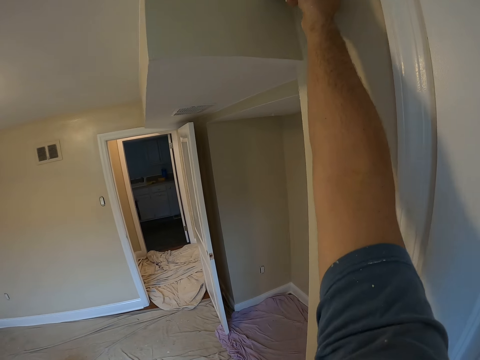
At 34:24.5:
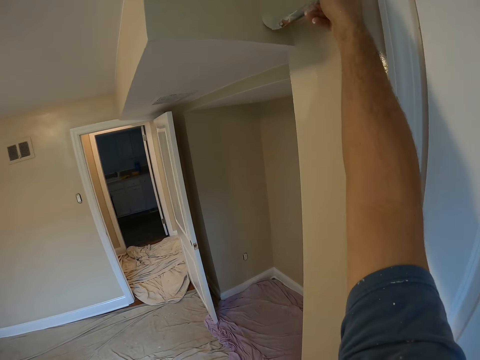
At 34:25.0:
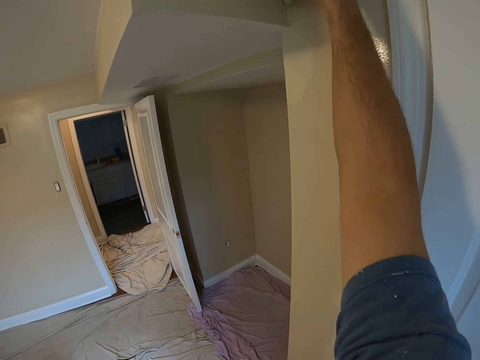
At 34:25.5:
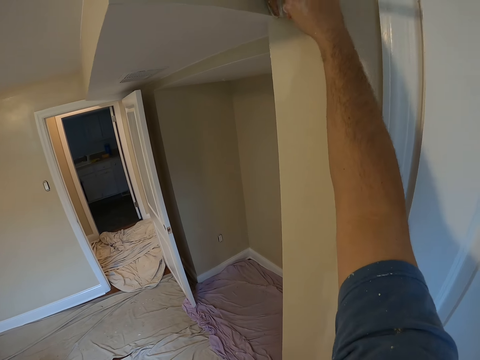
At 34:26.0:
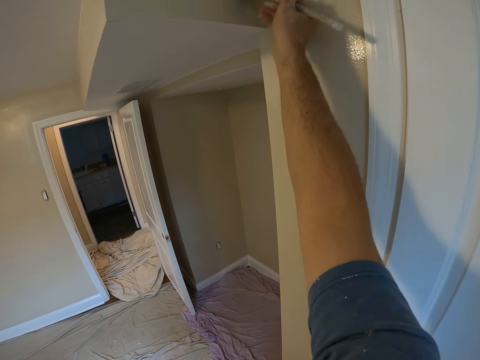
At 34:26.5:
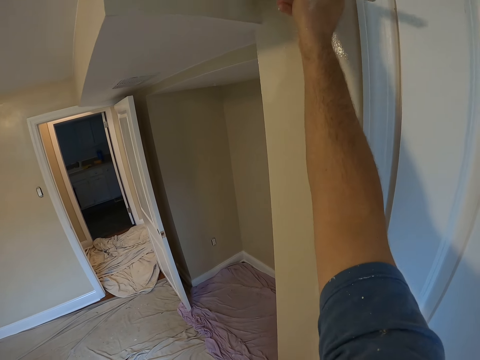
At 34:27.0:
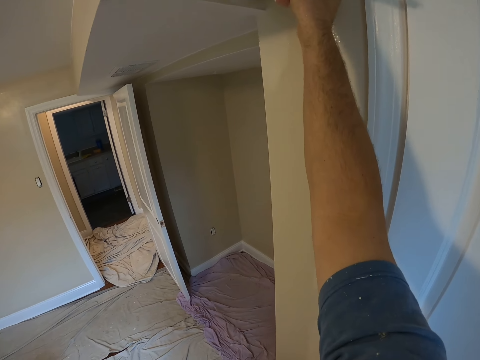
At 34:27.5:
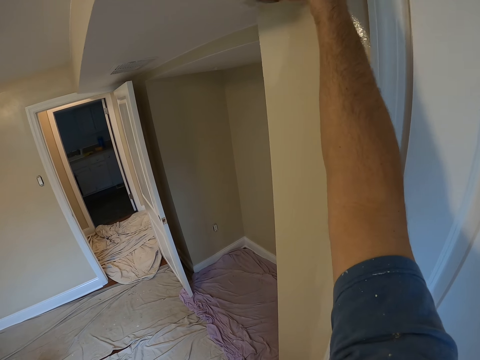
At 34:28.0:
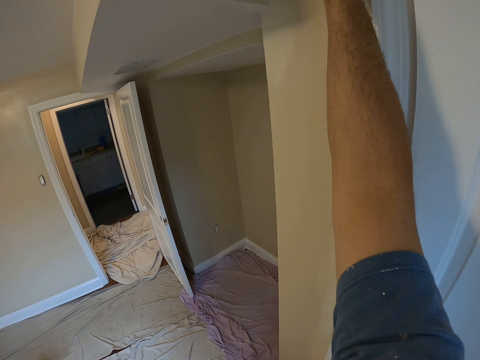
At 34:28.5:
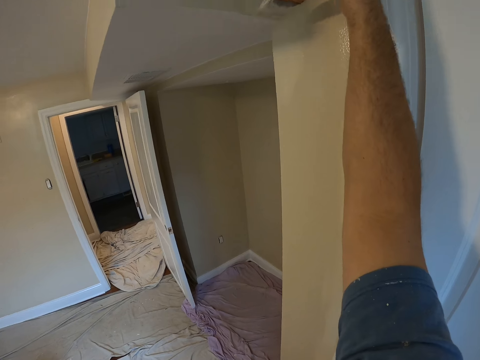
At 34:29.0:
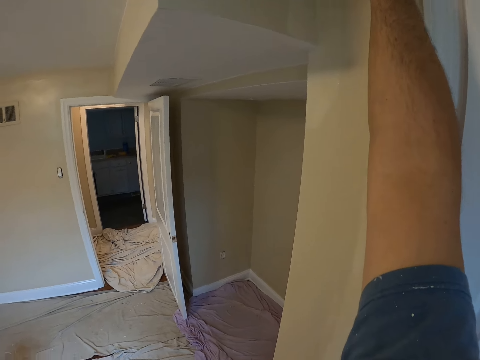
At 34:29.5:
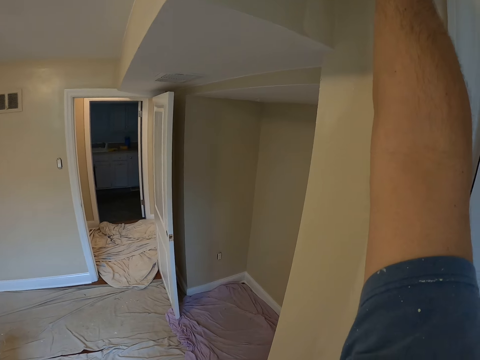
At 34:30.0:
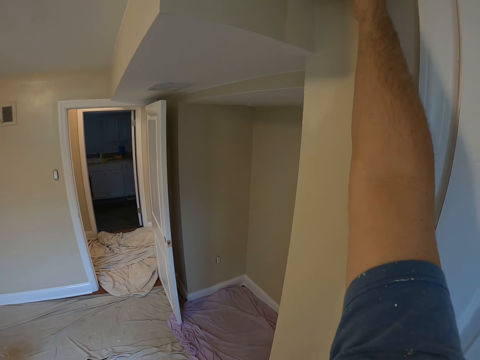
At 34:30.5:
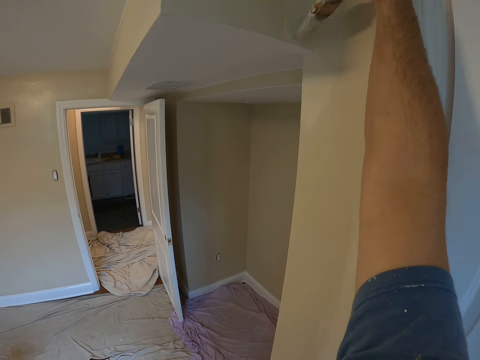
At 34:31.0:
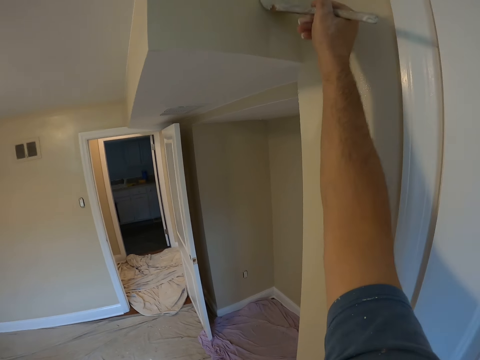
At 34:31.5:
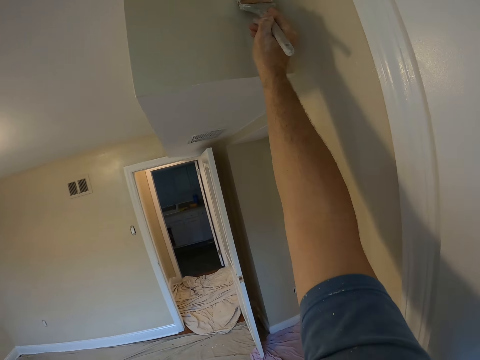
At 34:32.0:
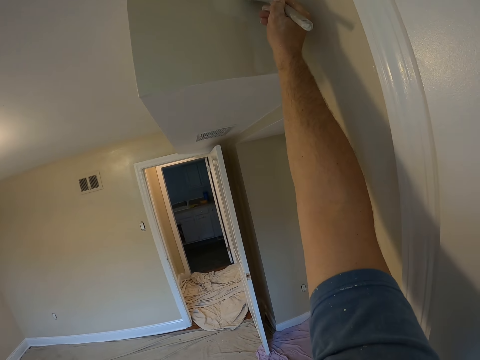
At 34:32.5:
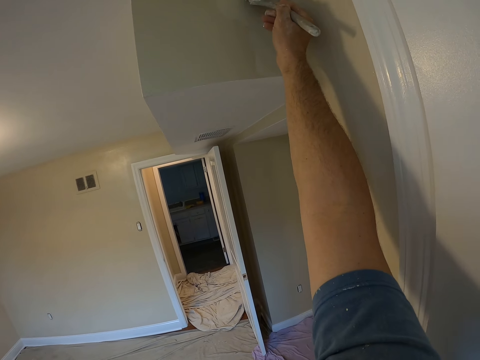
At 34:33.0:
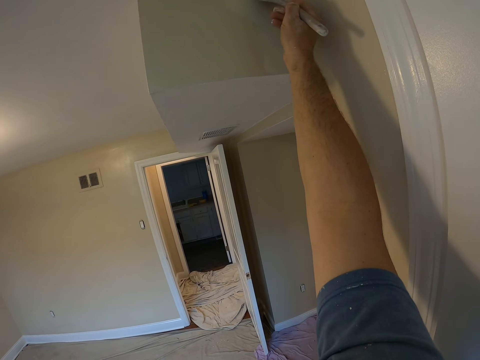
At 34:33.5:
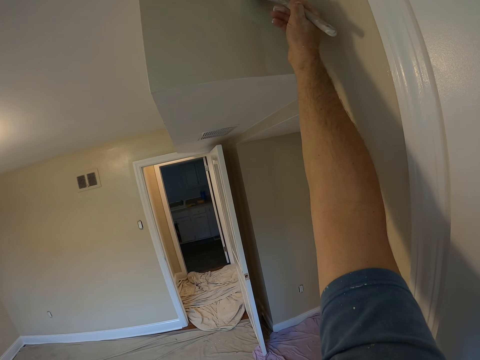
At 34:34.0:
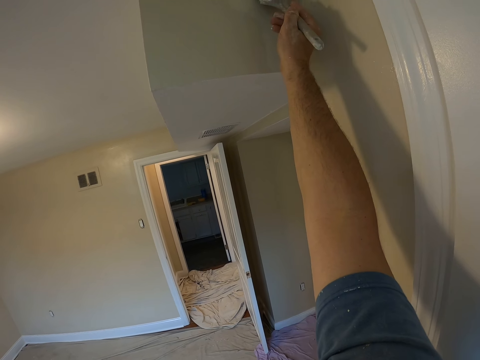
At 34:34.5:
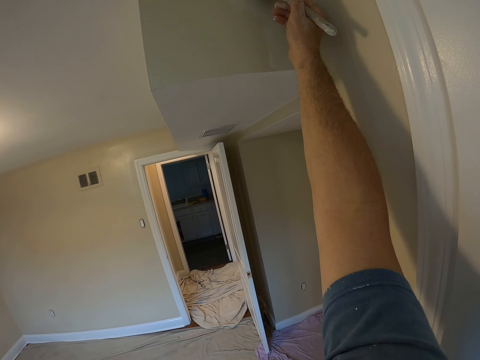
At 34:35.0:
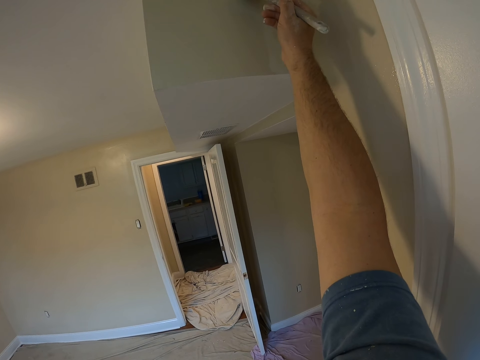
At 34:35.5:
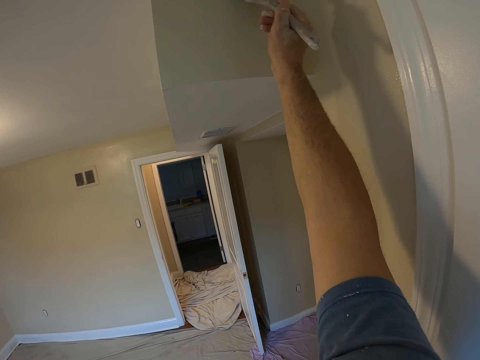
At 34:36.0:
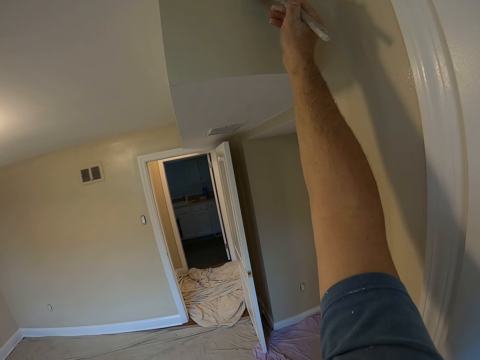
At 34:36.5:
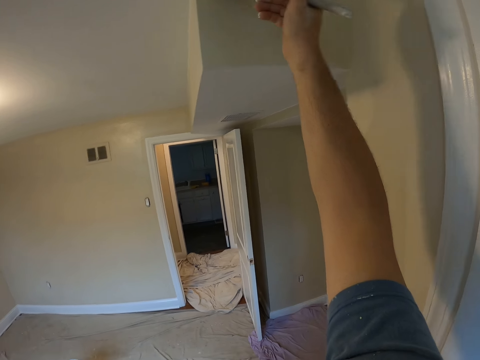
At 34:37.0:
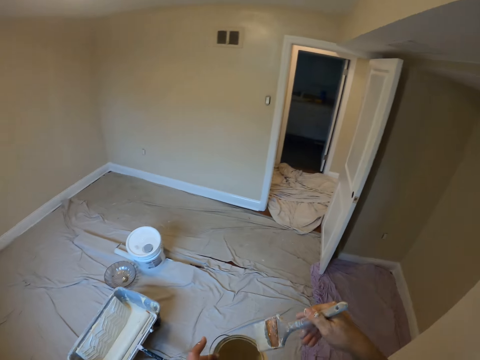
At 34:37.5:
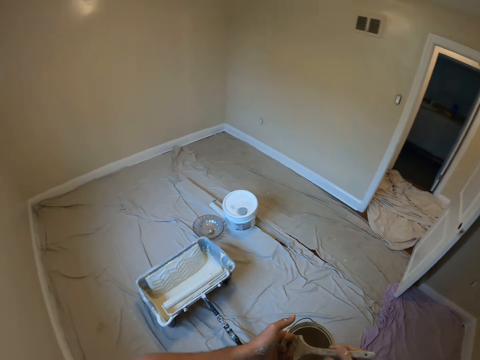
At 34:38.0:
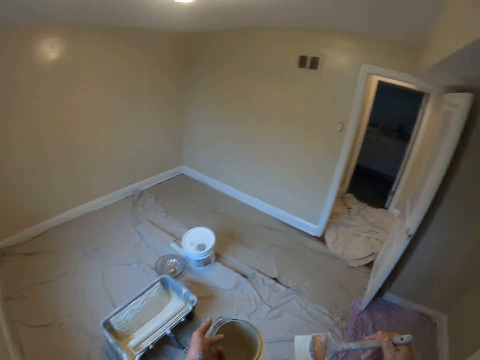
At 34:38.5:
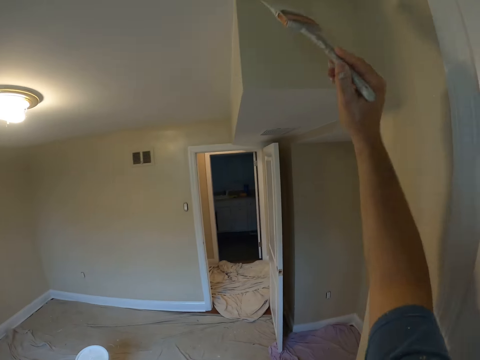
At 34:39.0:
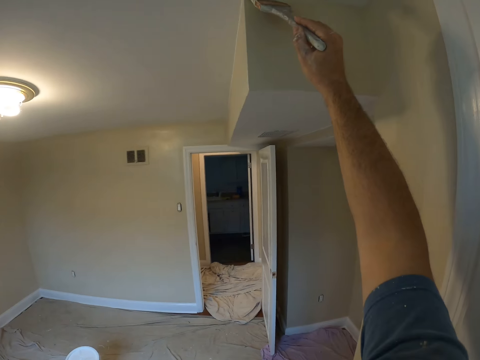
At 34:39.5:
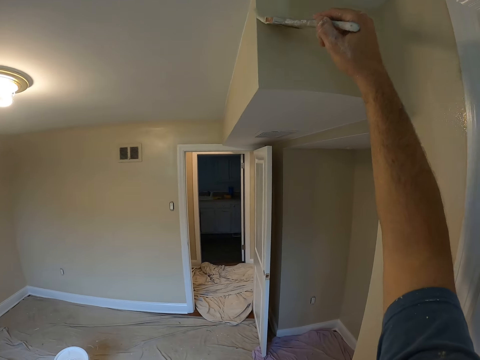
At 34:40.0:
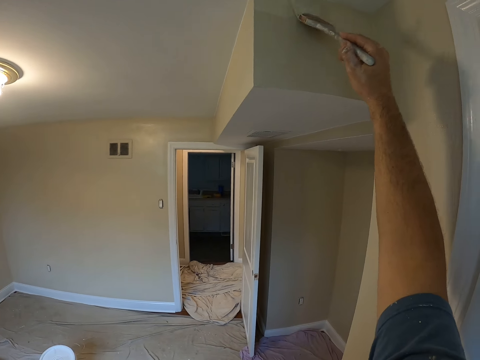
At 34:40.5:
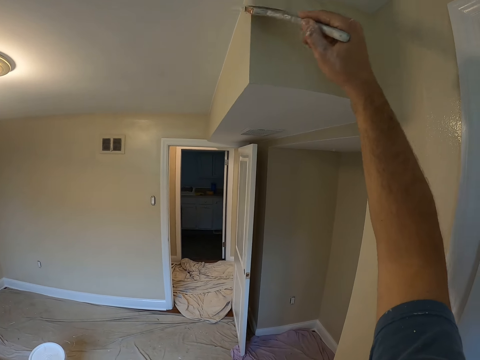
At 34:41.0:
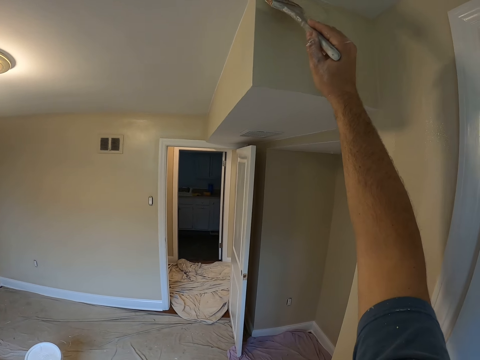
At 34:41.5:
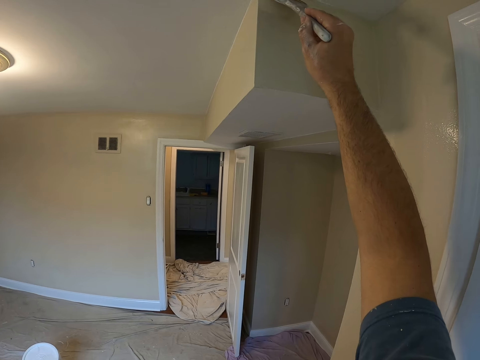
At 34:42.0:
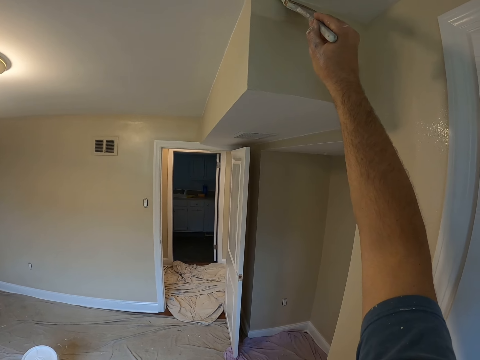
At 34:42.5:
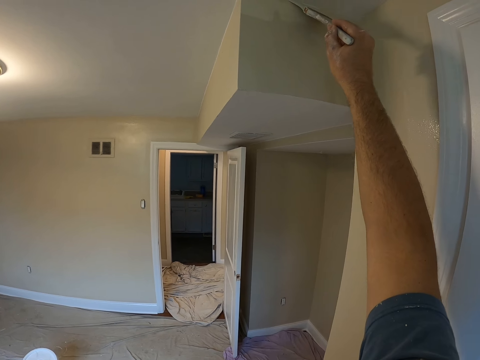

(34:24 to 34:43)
The camera wearer dips the paintbrush in paint inside a paint can. They paint the wall using the paintbrush.

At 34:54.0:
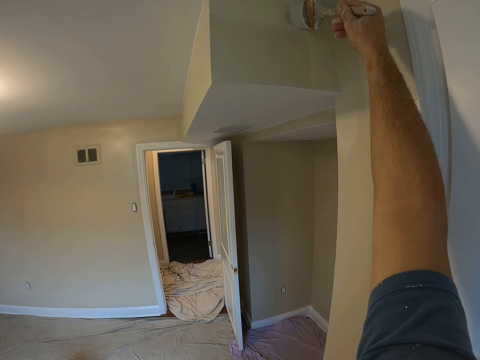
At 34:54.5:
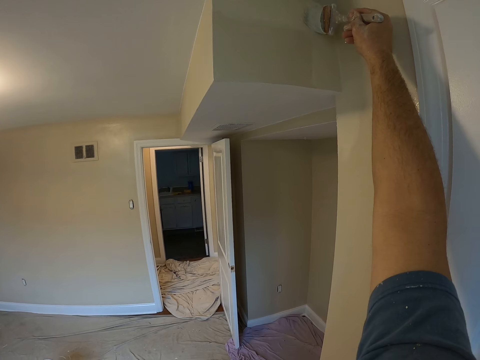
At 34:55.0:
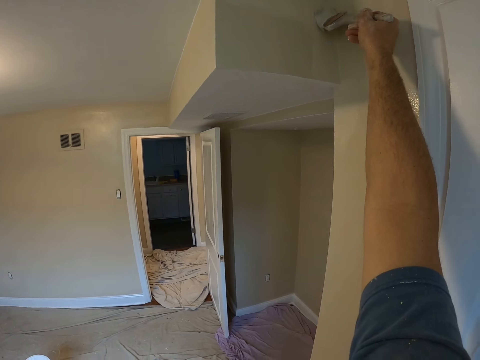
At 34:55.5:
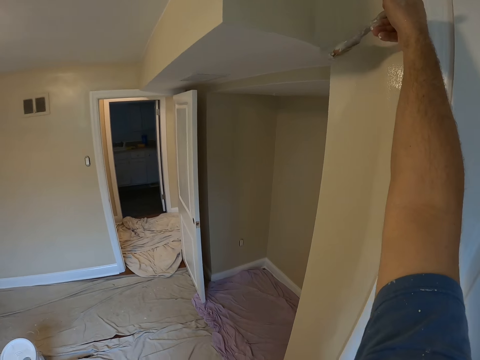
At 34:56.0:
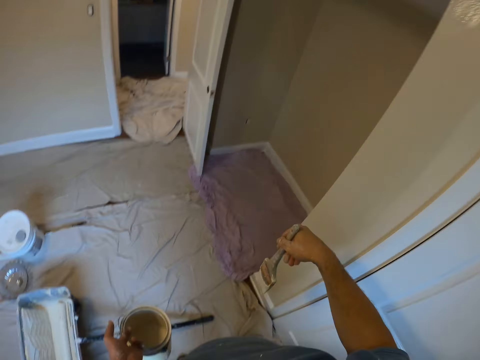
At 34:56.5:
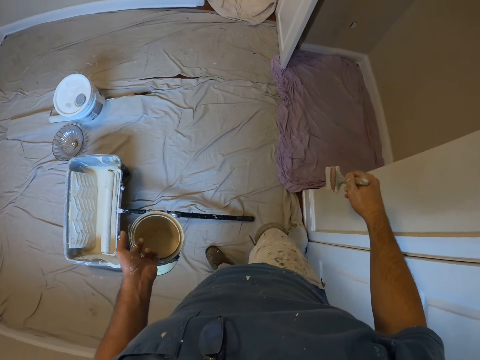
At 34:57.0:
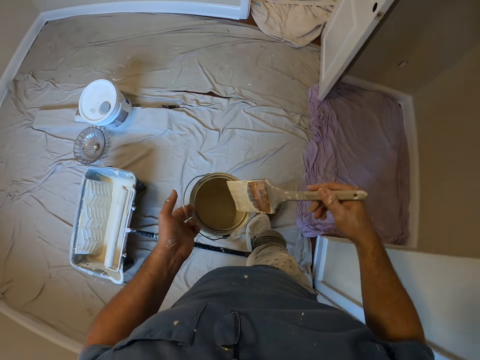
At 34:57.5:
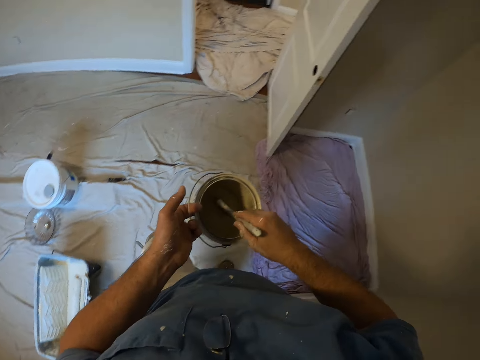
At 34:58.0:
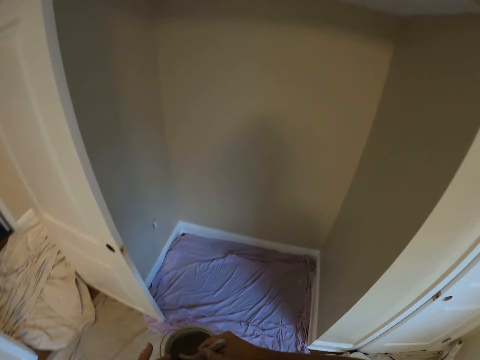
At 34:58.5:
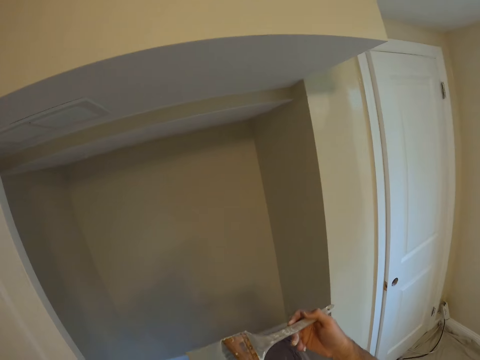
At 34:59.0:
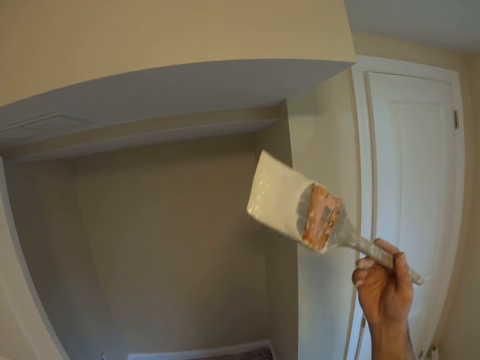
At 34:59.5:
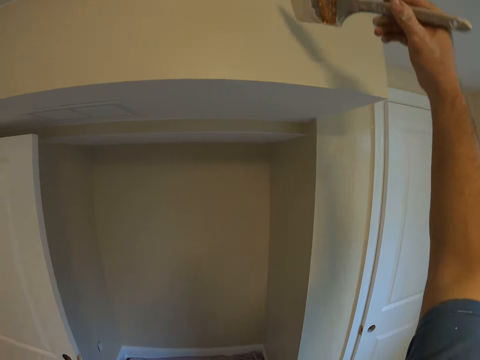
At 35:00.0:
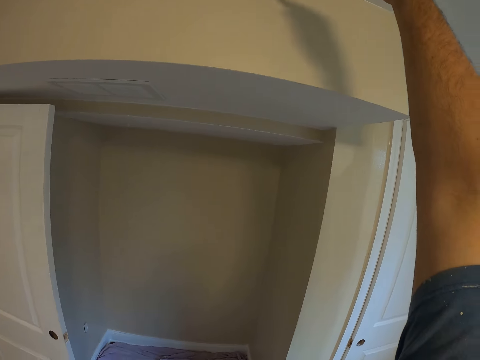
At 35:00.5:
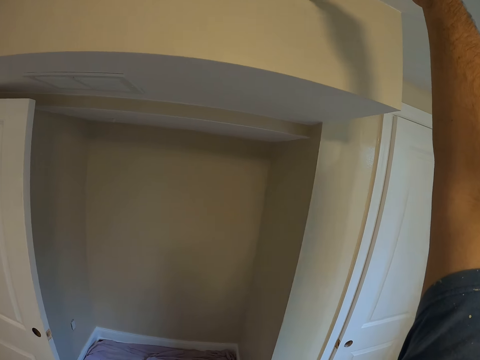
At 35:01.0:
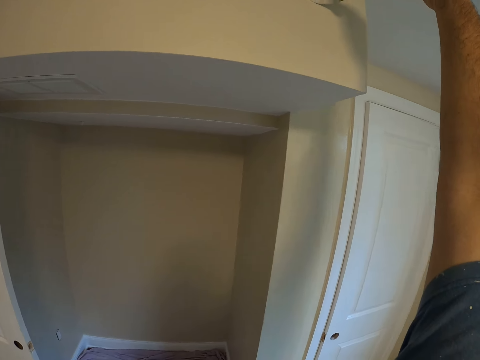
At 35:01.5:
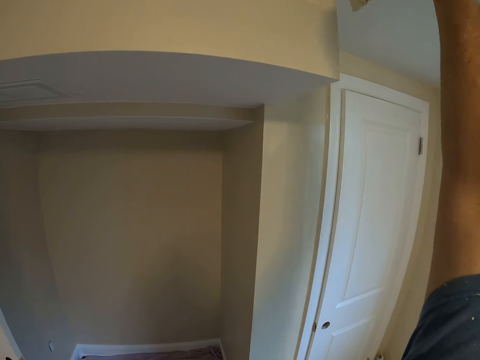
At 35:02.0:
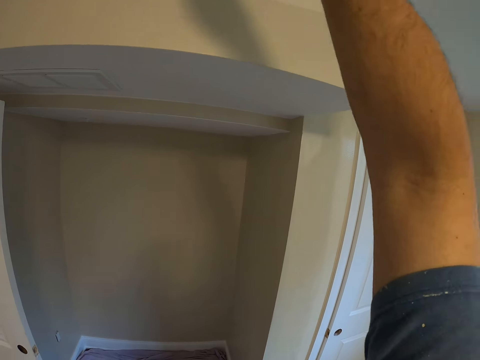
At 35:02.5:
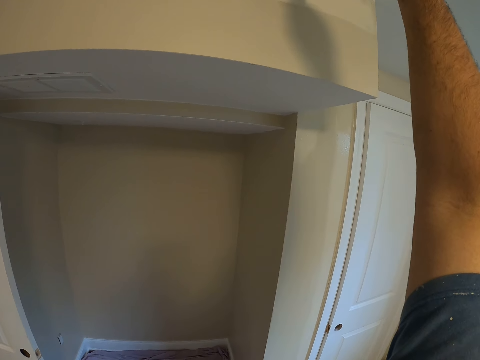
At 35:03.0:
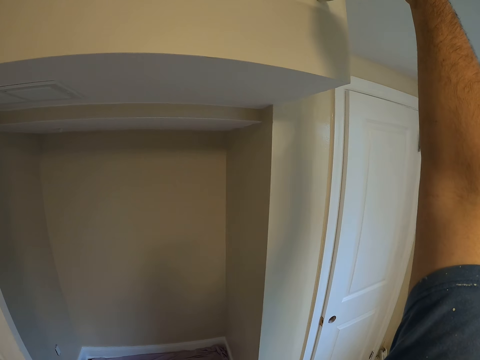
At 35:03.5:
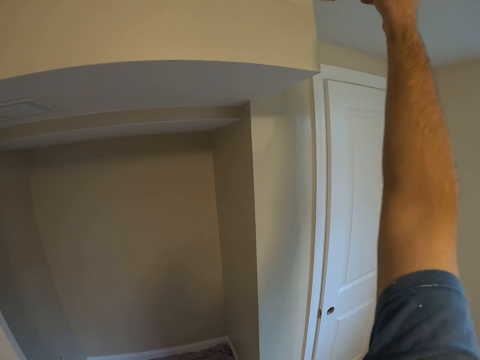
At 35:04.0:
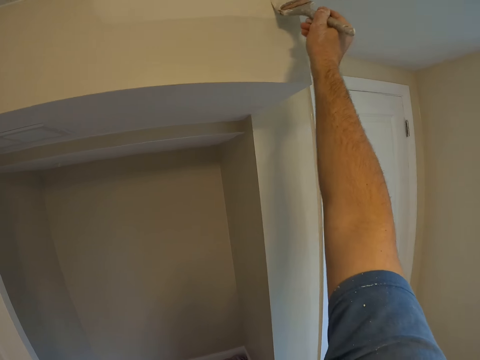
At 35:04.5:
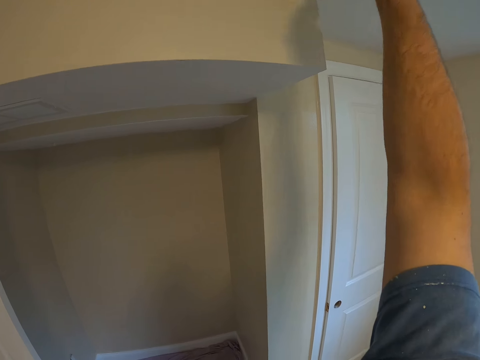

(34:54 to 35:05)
The camera wearer moves forward. He dips the brush in his right hand into the paint container in his left hand. He paints the wall using the paintbrush.
